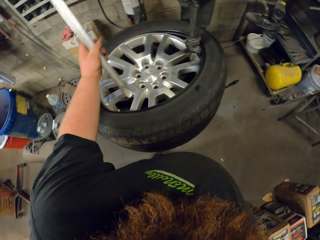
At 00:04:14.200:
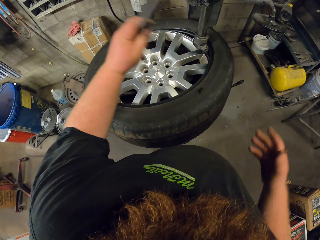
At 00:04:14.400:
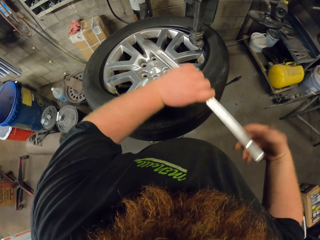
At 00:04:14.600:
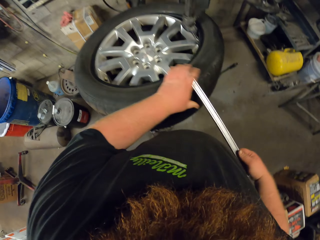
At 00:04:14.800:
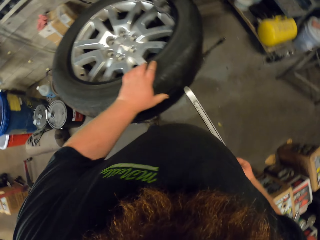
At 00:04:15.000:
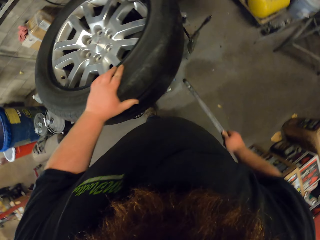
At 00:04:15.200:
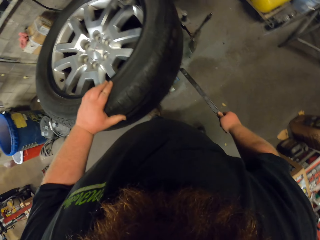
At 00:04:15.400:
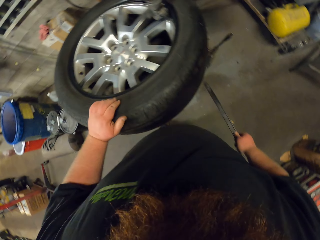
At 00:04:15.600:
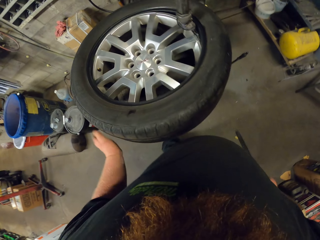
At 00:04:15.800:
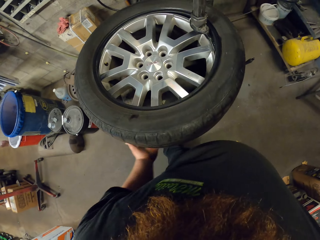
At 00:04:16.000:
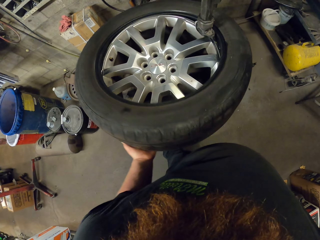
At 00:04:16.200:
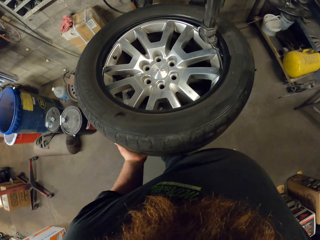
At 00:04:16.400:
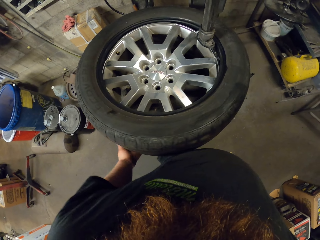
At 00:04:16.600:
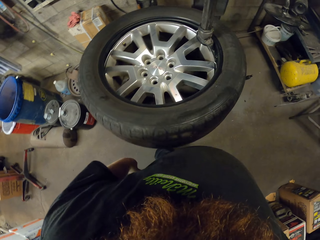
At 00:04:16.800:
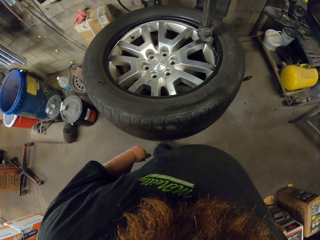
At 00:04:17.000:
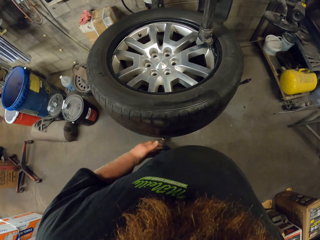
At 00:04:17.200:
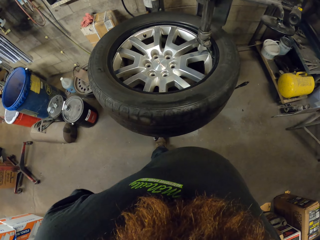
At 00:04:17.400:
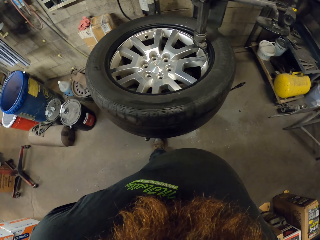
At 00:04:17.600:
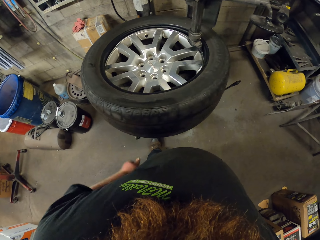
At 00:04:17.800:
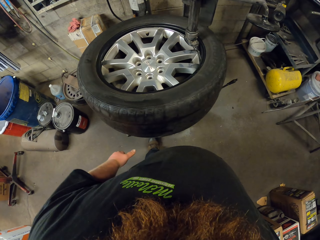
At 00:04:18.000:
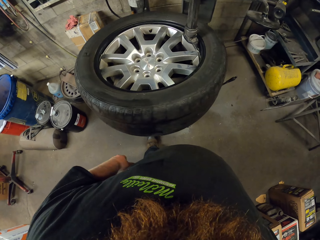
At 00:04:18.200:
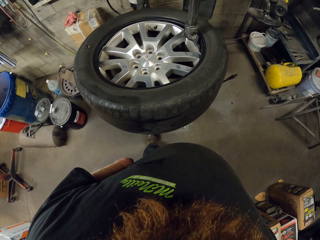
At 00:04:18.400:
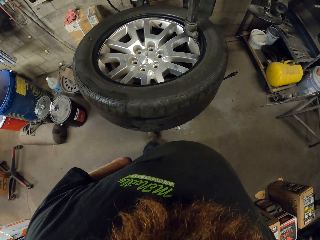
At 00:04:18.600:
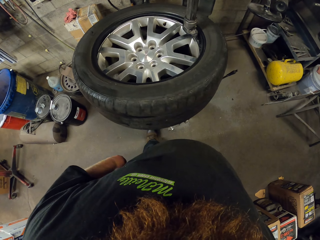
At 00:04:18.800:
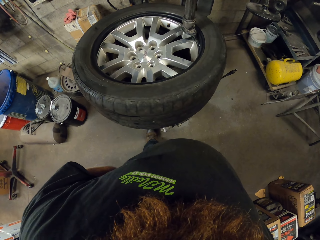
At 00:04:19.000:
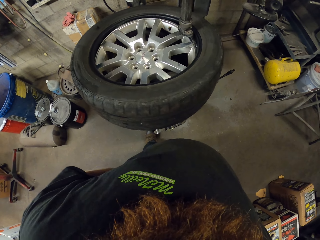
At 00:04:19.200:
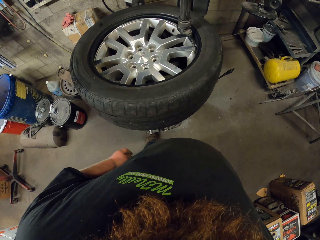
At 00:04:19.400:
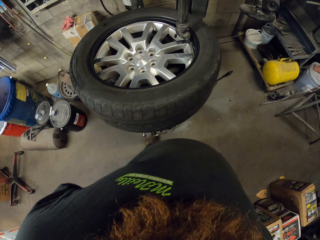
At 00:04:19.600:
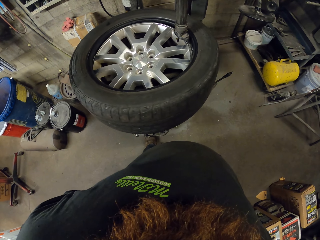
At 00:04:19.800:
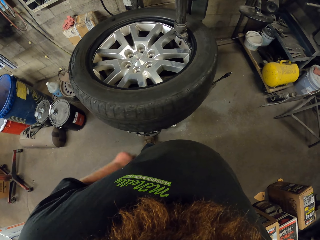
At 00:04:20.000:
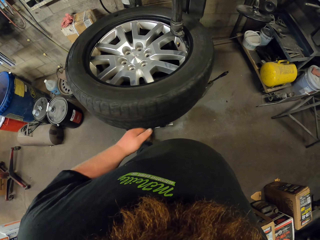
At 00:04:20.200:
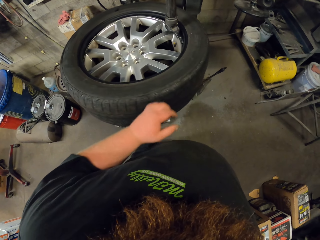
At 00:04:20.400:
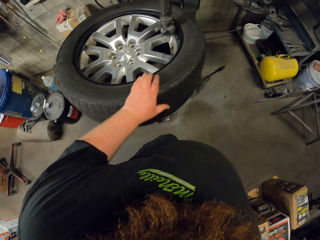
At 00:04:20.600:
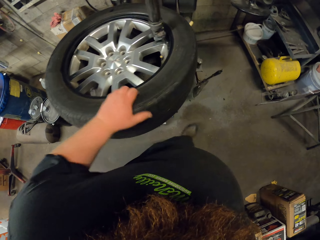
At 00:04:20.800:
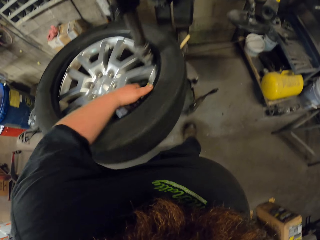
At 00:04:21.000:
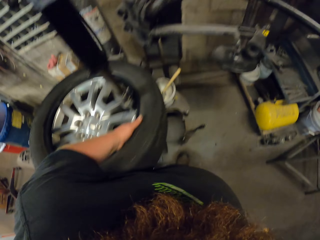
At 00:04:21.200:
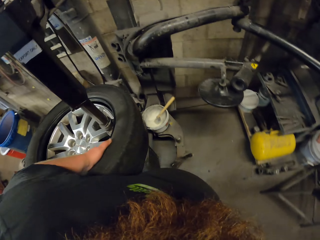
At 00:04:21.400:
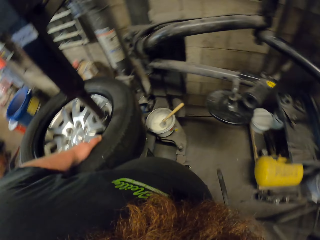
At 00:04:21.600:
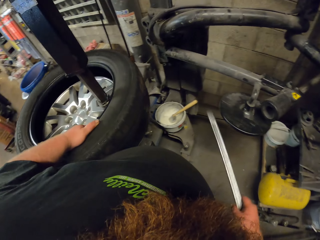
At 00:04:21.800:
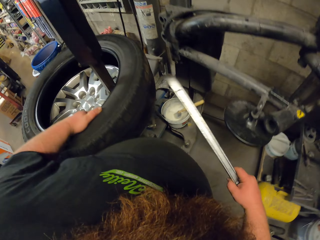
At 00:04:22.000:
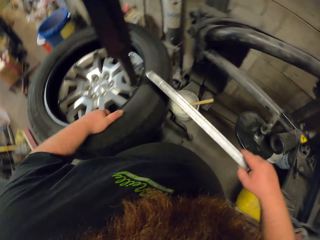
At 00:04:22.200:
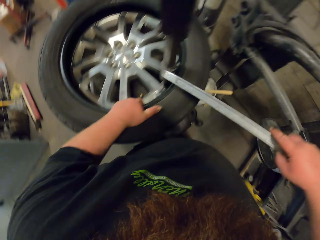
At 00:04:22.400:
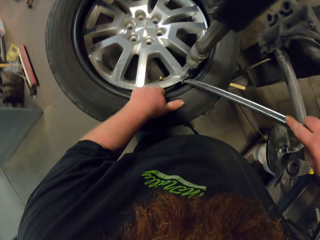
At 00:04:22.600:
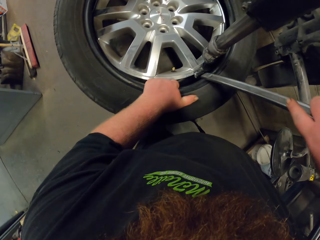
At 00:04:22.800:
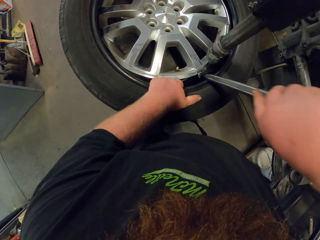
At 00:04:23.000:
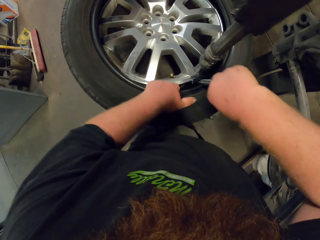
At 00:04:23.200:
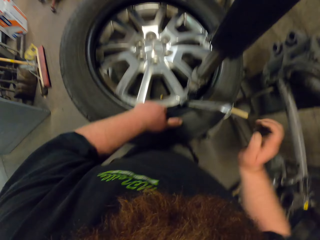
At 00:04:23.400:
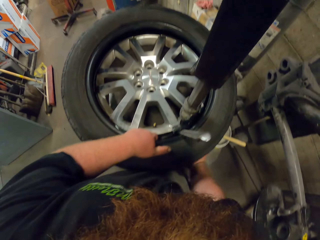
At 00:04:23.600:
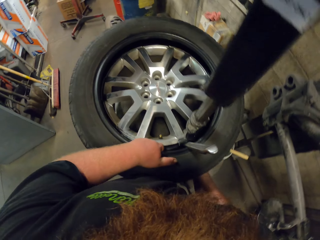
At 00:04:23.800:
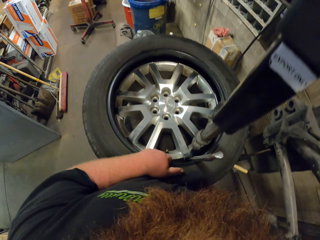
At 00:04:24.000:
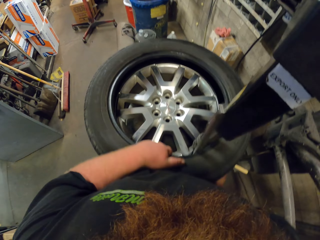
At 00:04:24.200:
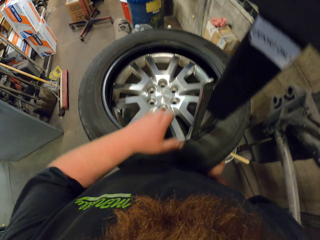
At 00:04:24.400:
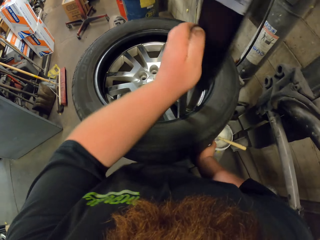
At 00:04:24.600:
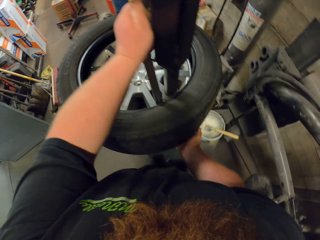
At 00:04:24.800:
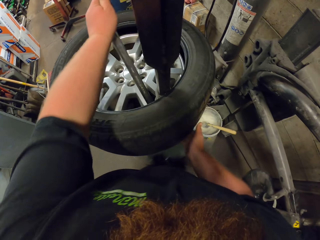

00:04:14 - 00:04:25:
The camera wearer removes the rim from the tire. They insert the metal in the rim.

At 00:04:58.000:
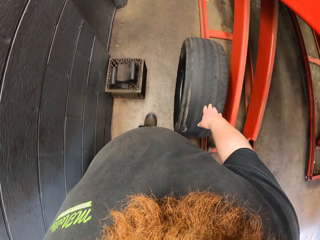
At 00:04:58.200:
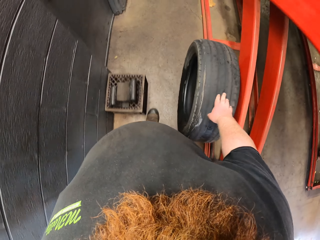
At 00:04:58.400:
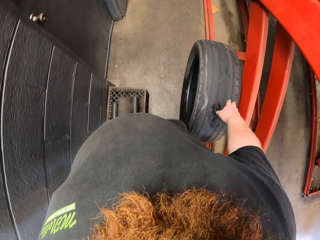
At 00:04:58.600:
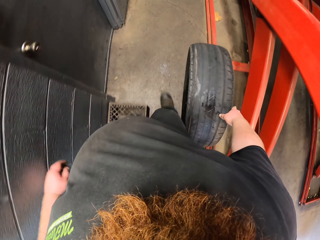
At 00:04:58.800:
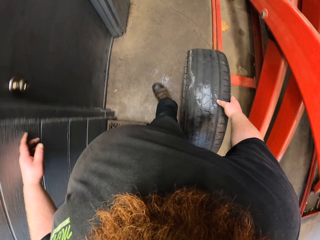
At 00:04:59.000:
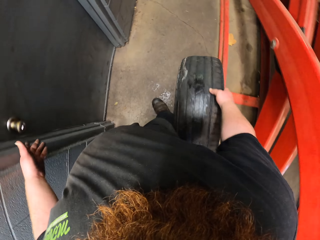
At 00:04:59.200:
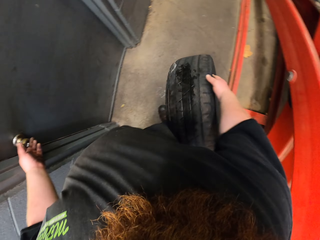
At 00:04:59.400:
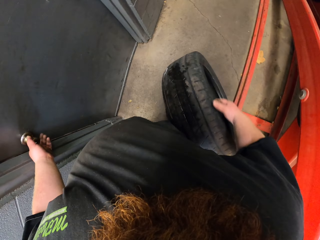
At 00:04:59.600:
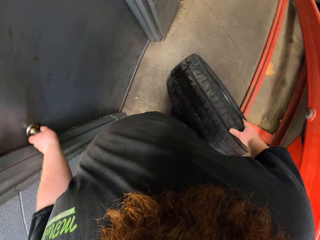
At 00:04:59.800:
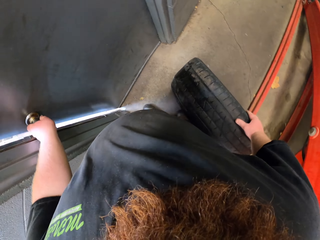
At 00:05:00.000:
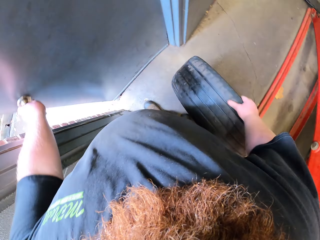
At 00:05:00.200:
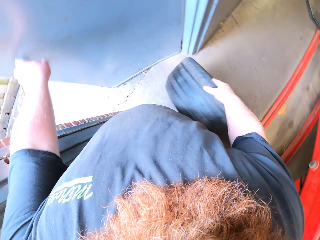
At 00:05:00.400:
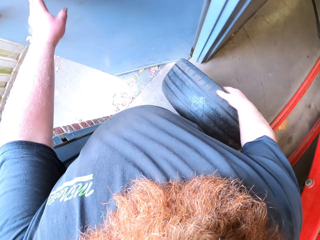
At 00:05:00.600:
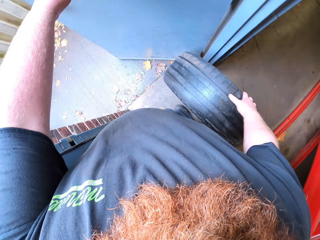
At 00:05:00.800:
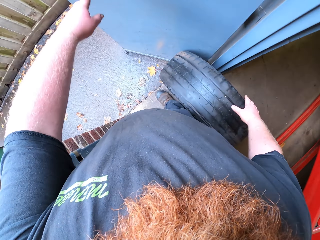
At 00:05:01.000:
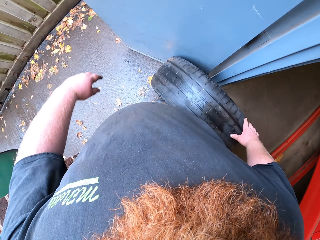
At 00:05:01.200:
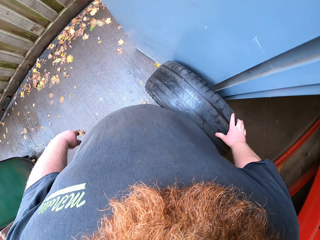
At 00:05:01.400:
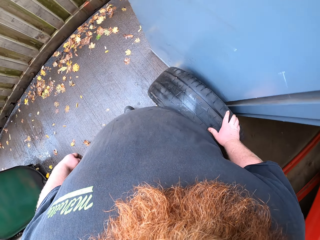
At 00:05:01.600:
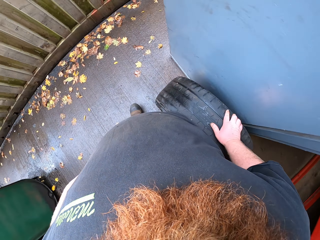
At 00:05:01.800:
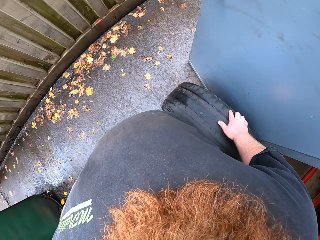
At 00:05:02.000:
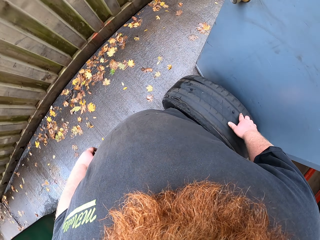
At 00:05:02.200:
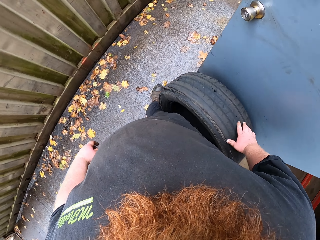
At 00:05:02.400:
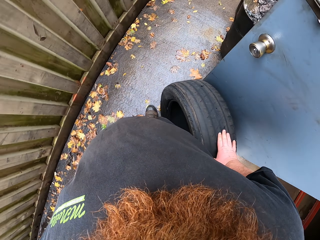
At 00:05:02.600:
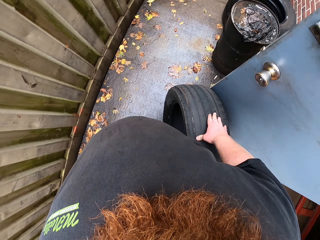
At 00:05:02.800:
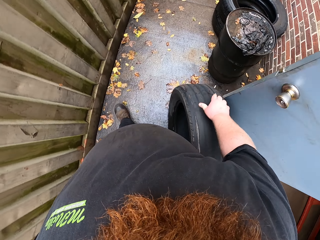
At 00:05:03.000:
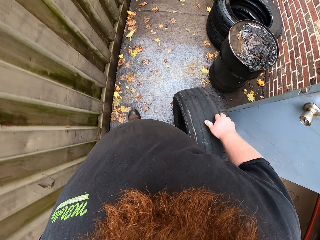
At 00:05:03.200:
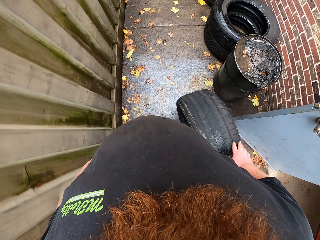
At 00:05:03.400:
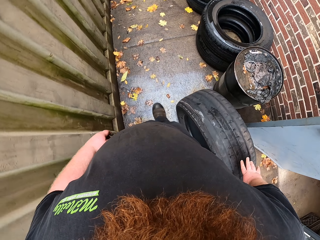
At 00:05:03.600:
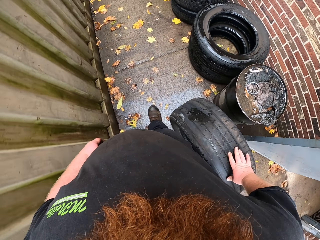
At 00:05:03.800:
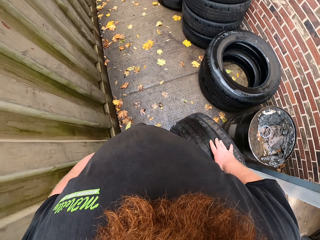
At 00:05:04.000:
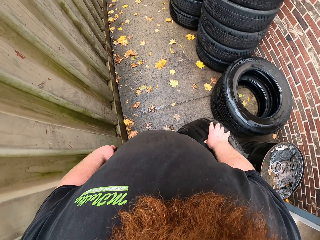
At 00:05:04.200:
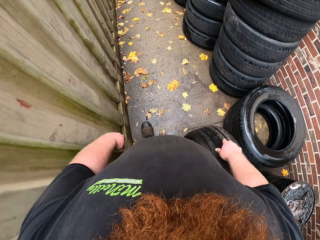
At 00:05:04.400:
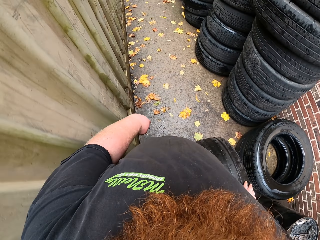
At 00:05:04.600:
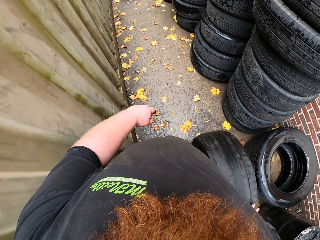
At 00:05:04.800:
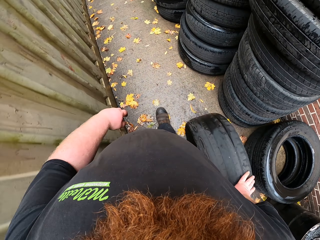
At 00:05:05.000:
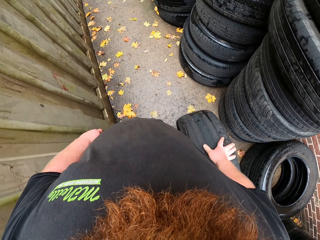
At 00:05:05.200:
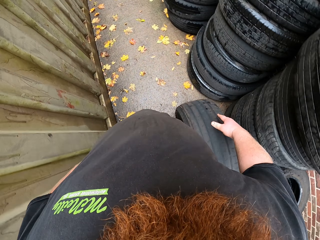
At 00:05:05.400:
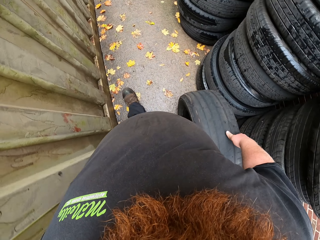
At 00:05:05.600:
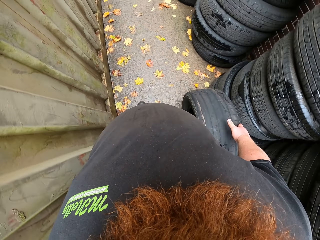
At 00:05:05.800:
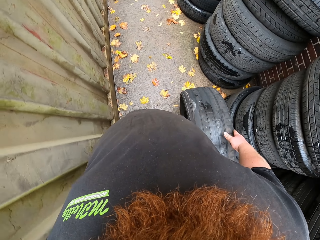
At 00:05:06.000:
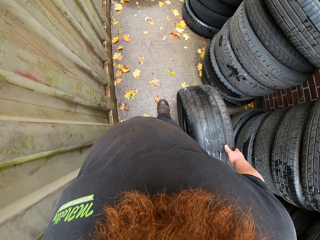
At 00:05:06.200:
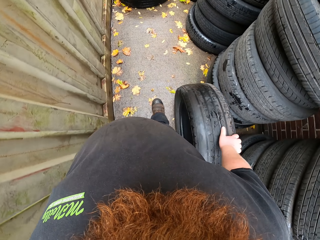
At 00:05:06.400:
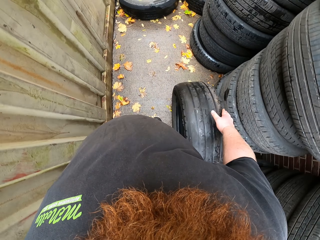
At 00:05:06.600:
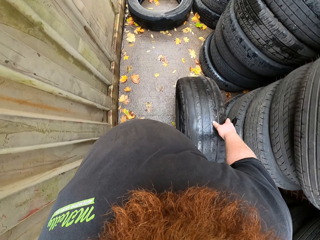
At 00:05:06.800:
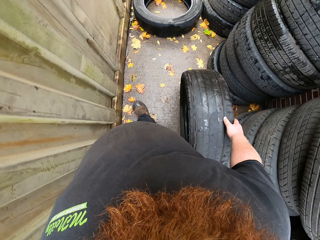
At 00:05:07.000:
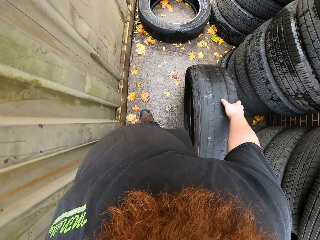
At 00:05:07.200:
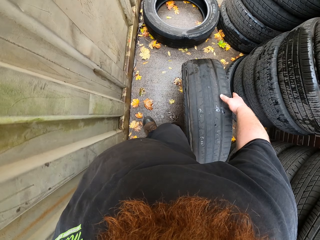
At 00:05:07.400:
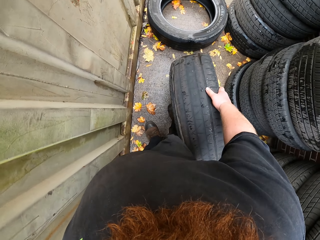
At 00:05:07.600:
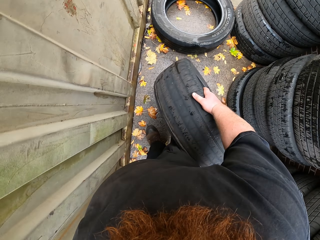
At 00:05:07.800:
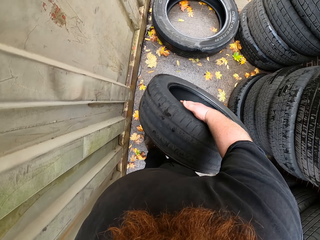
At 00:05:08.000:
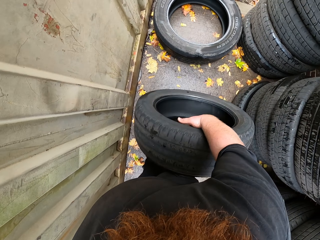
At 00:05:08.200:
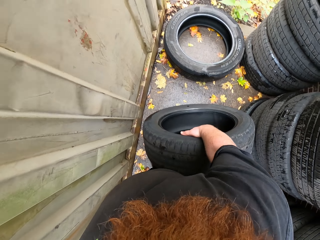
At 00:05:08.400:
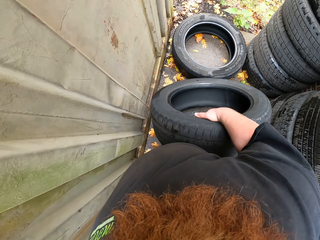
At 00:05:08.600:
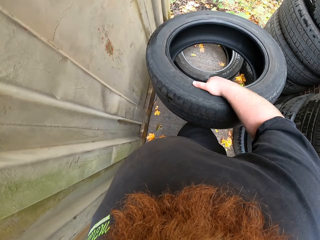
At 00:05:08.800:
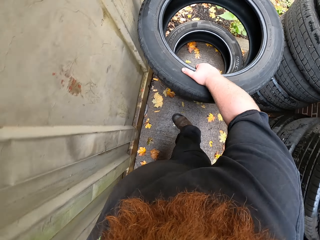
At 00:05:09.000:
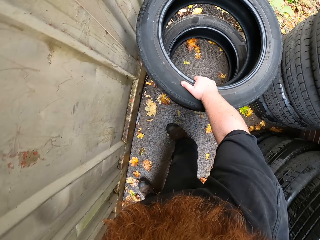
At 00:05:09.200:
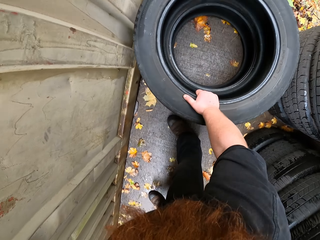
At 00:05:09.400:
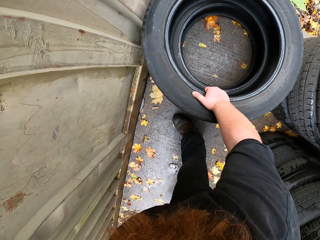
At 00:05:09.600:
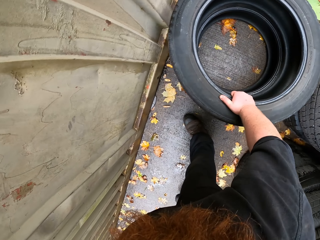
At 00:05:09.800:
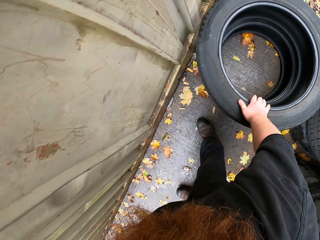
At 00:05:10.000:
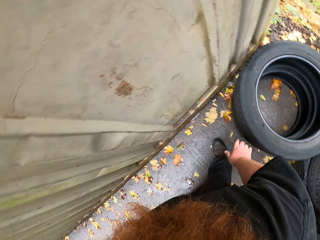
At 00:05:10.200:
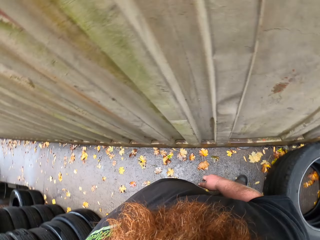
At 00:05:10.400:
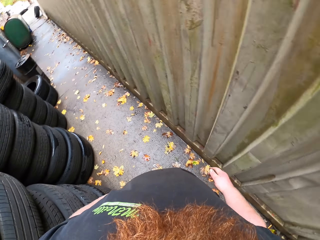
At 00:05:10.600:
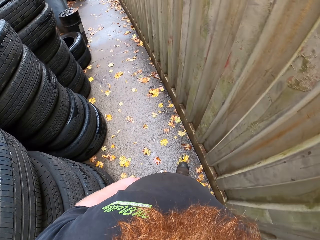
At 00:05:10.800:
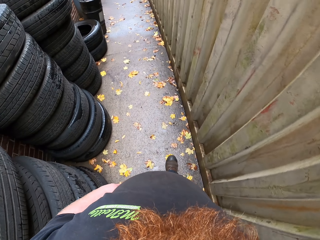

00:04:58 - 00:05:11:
The camera wearer opens the door. They walk around. They ride the tire on the floor. They roll the tire. They put the tire on top of the other tire. They walk around.
